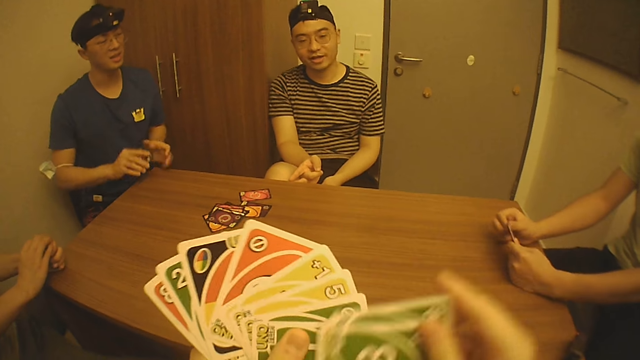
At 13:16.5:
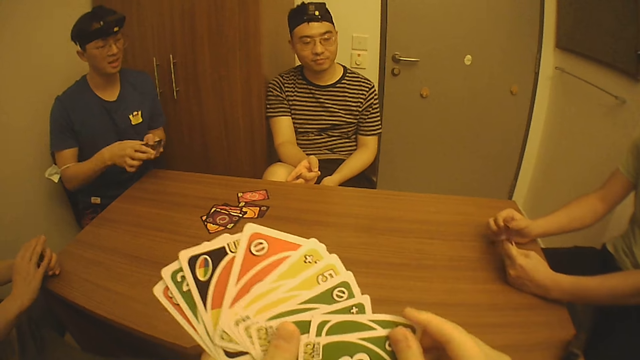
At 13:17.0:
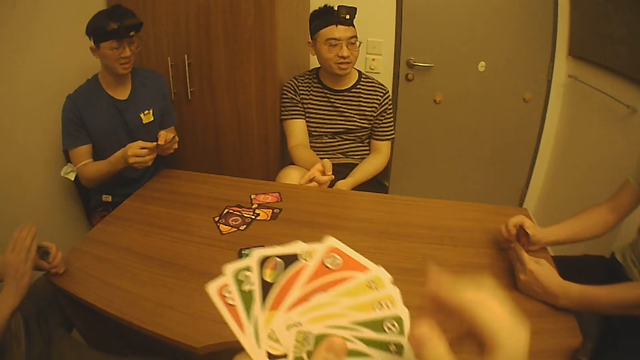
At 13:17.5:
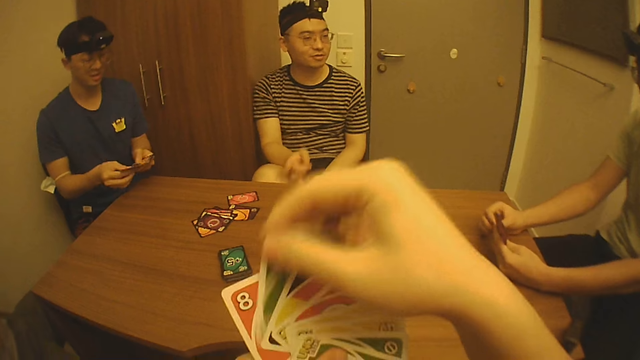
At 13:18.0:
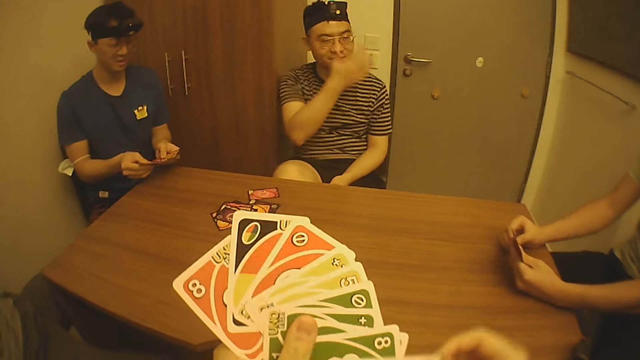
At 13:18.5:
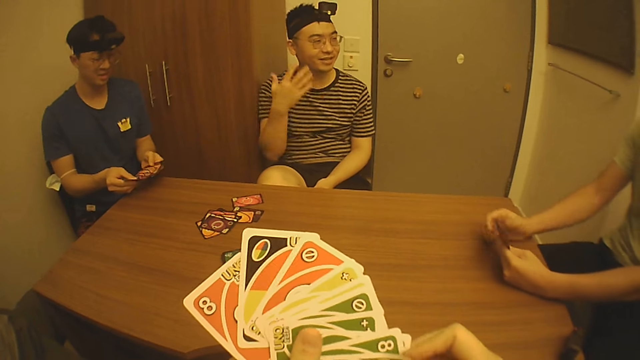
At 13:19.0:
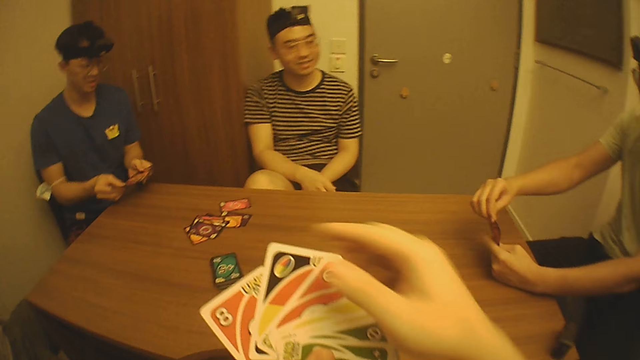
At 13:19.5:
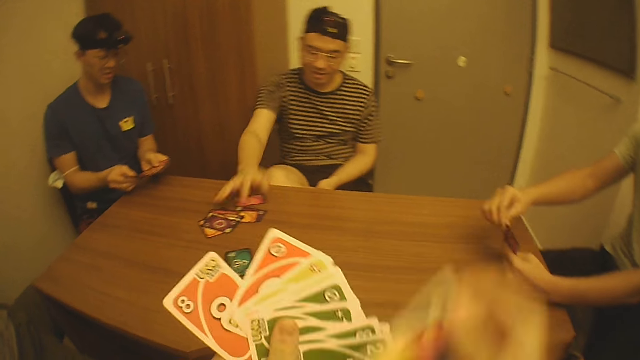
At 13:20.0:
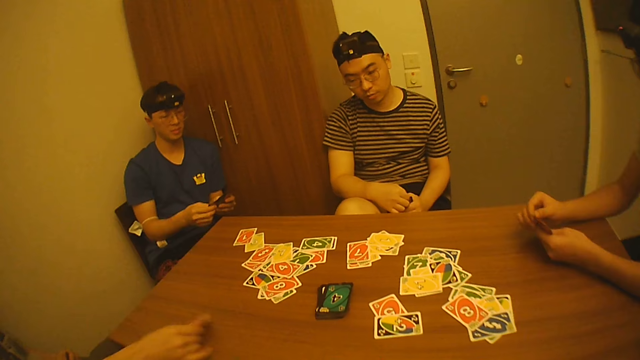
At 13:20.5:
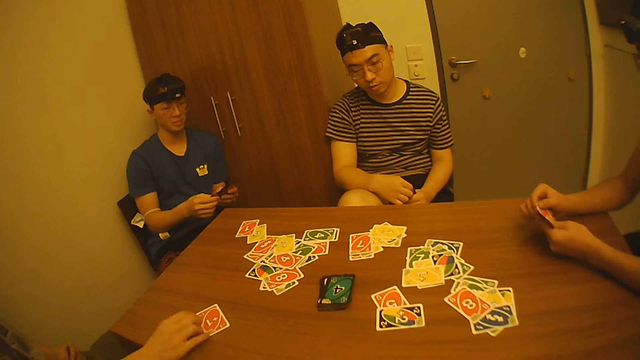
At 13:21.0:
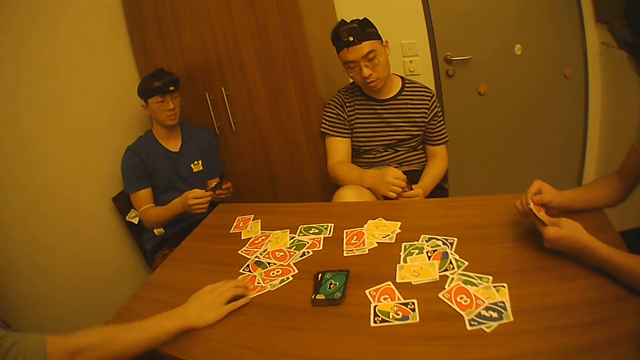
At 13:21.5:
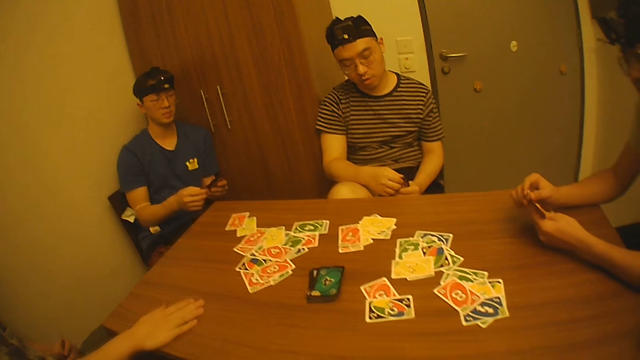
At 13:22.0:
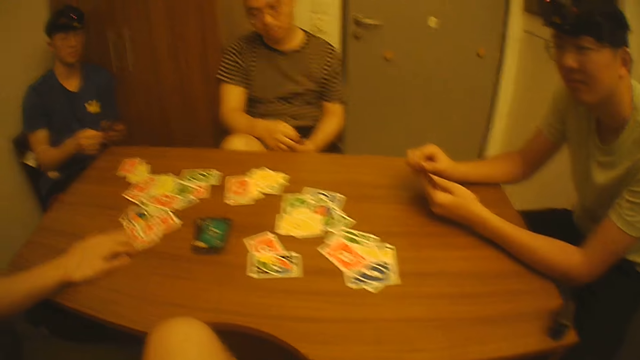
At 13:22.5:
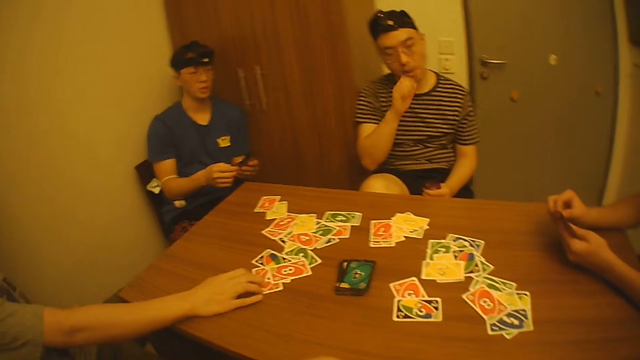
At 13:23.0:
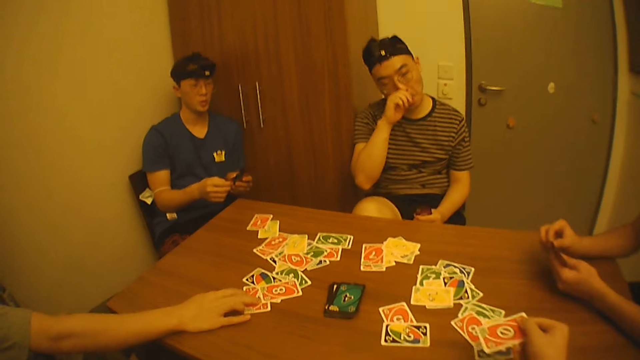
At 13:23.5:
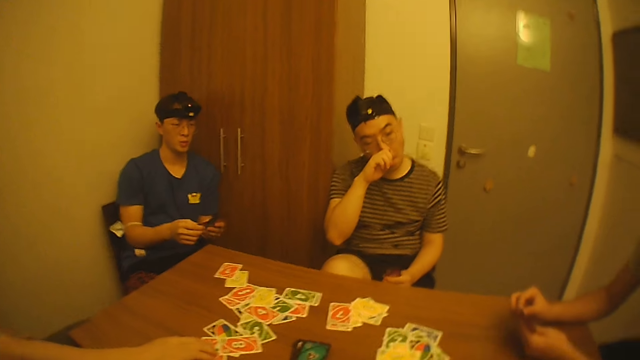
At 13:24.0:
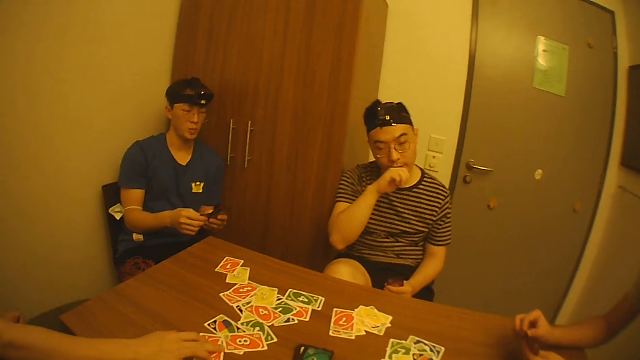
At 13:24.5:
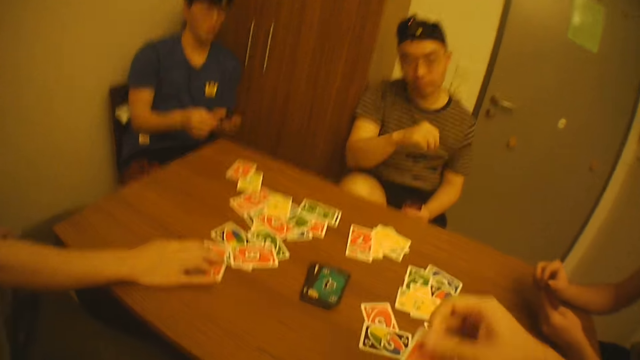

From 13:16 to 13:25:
The camera wearer passes the cards to his left hand with his right hand. A man holds the cards with both hands. Another man holds the cards with his left hand. The camera wearer picks the card from his left hand with his right hand. He passes the card to his left hand with his right hand. He picks the card from his left hand with his right hand. He passes the card to his left hand with his right hand. A third man moves the cards on the table with his right hand. The second man drops the card on the table with his right hand. The third man touches the cards in his left hand with his right hand. The second man moves the card on the table with his right hand. The third man touches his face with his right hand. The camera wearer drops the card on the table with his right hand.

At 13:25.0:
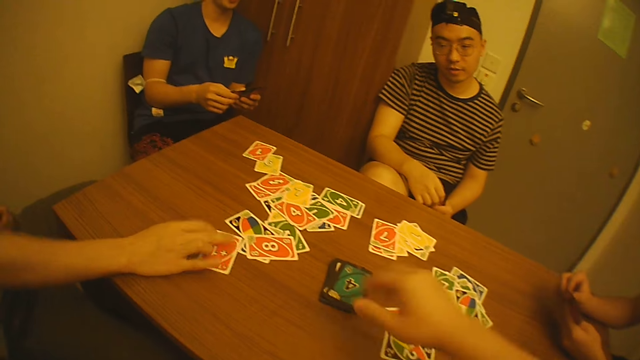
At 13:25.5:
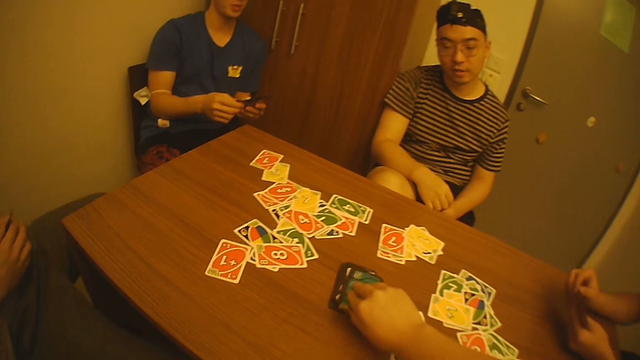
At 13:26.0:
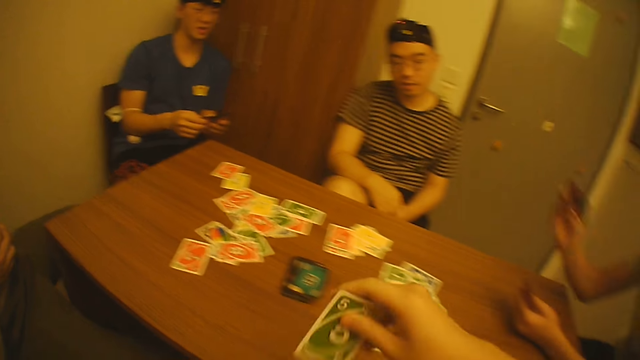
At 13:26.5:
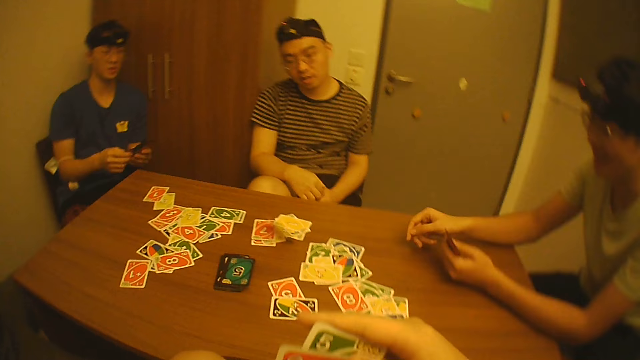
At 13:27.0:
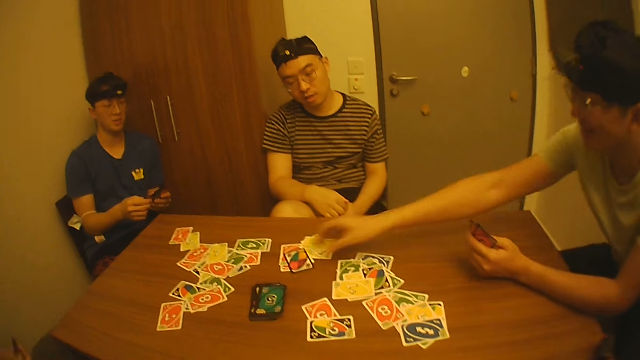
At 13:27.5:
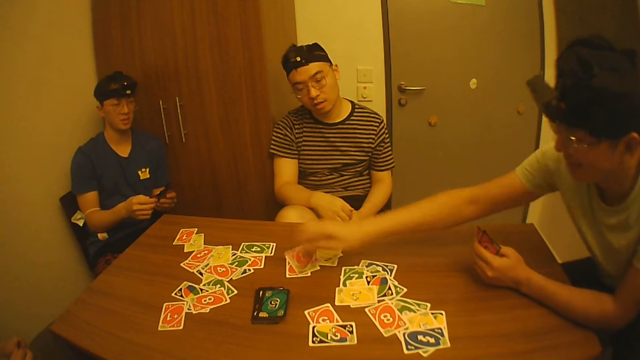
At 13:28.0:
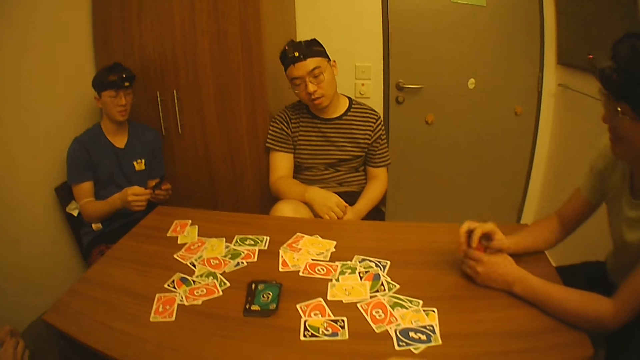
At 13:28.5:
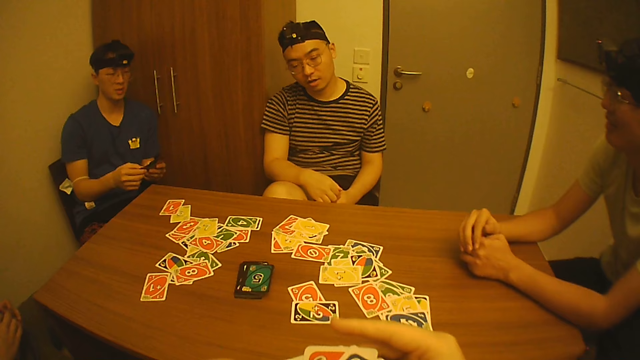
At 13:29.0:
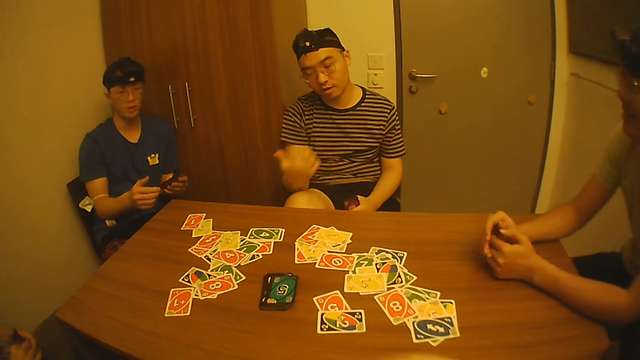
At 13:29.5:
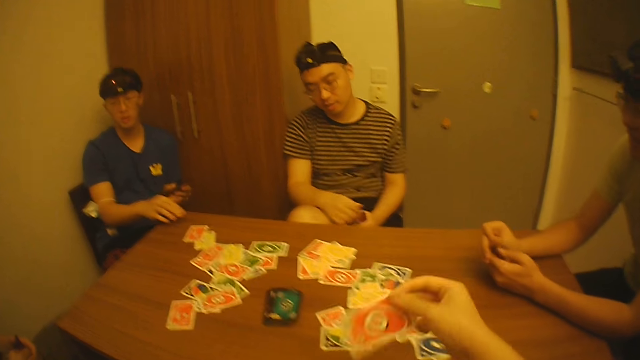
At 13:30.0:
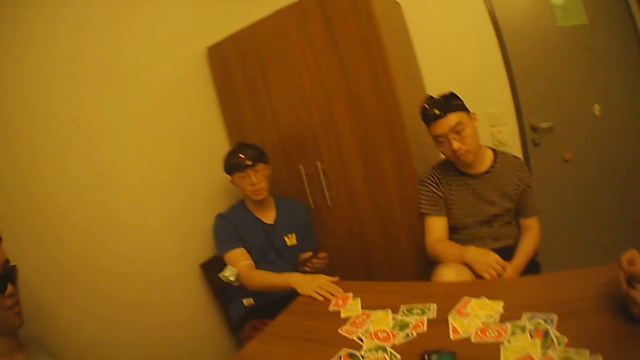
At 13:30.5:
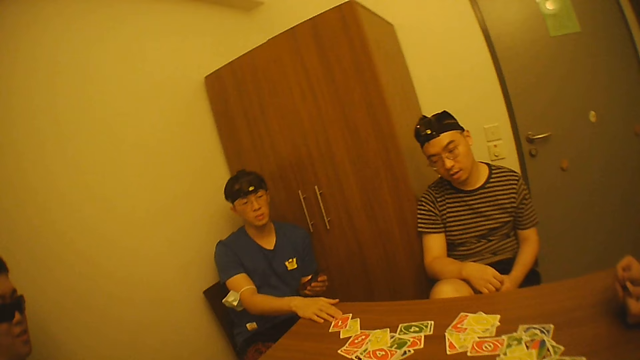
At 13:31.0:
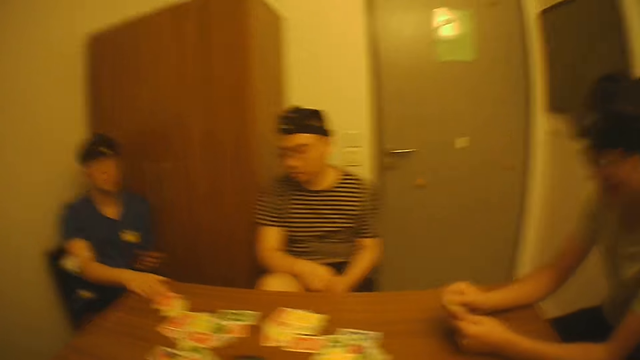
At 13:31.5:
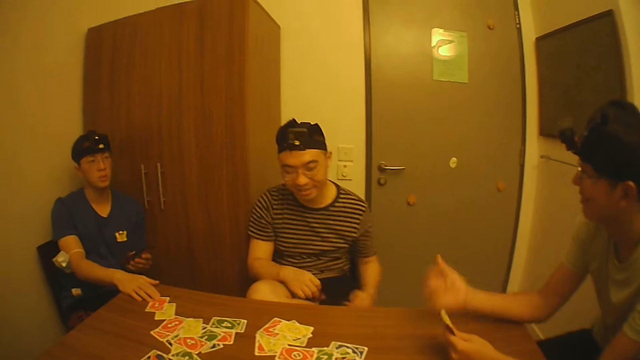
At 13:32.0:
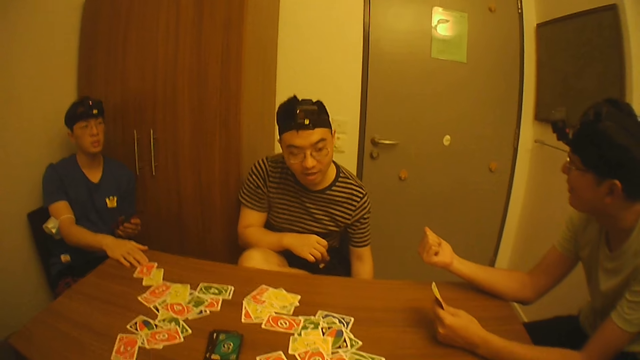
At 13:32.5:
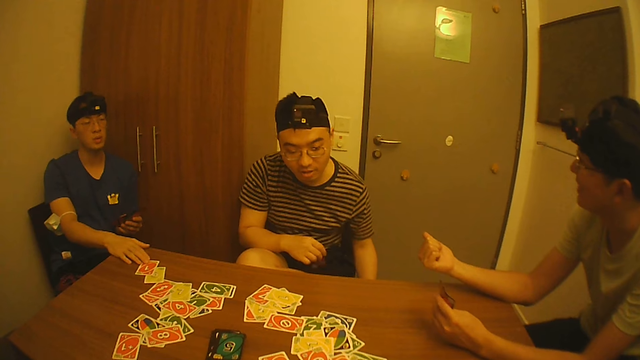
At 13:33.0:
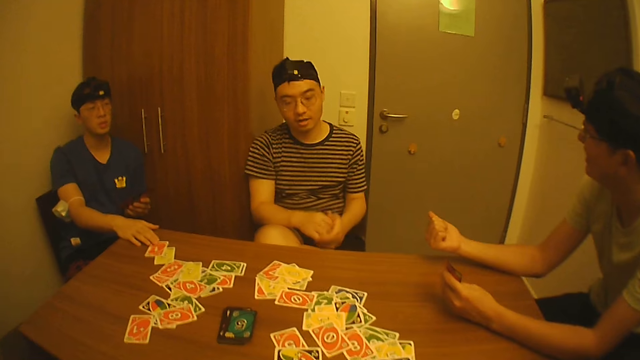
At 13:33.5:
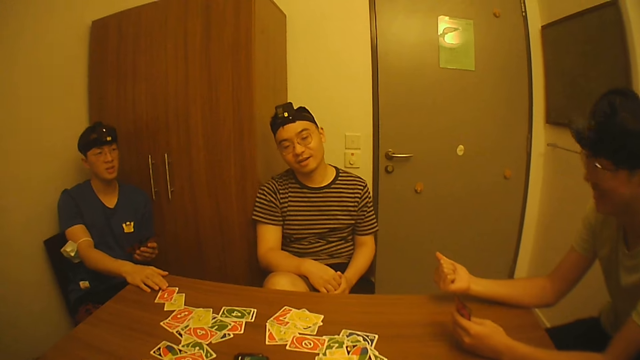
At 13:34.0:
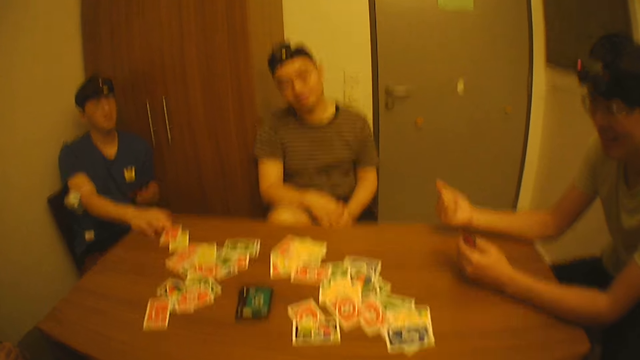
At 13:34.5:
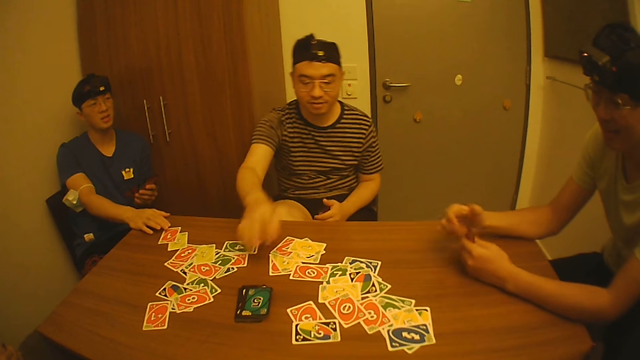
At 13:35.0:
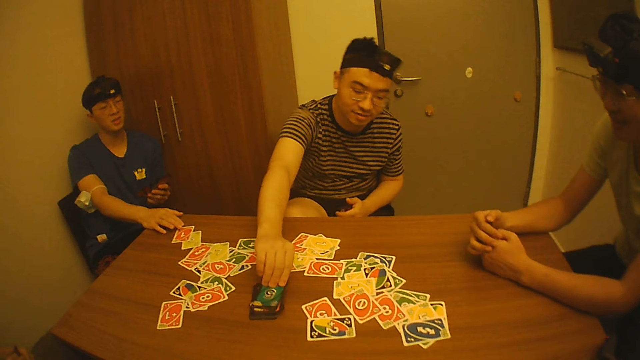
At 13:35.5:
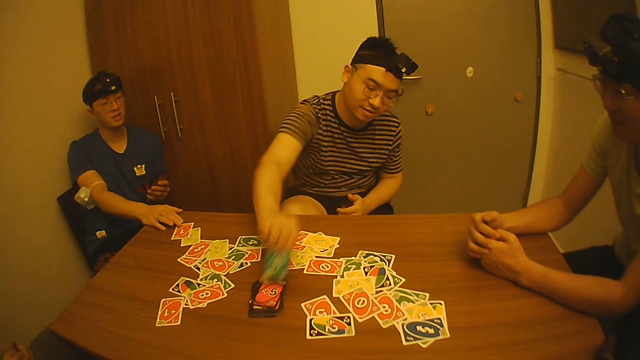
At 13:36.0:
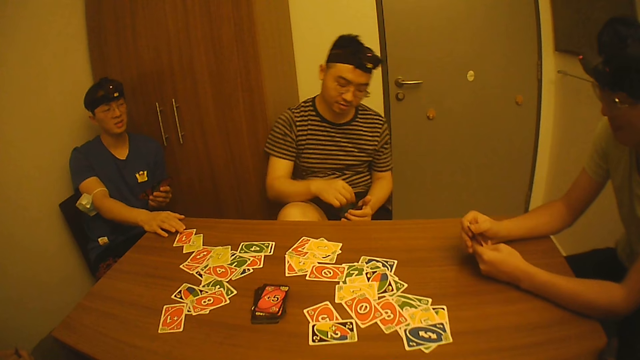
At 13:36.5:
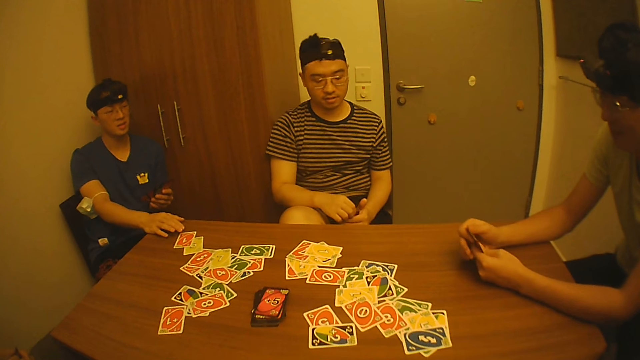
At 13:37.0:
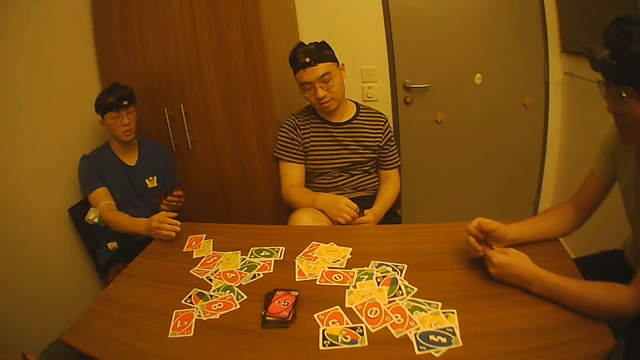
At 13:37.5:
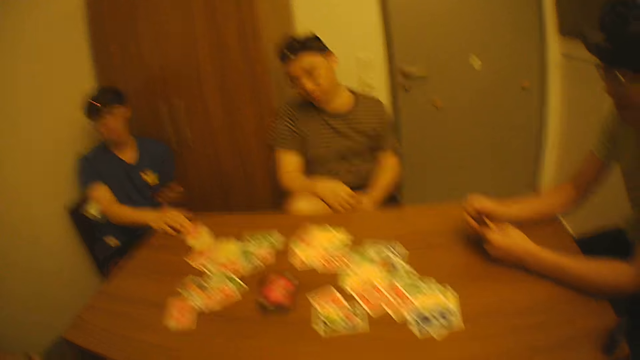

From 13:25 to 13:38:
A man touches the cards in his left hand with his right hand. The camera wearer picks the card from the table with his right hand. Another man holds the cards with both hands. A third man picks the card from his left hand with his right hand. The third man drops the card on the table with his right hand. The camera wearer passes the card to his left hand with his right hand. The third man flips the card on the table with his right hand. The third man touches the cards in his left hand with his right hand. The camera wearer touches the cards in his left hand with his right hand. A fourth man holds the cards with his left hand. The camera wearer drops the card on the table with his right hand. The first man touches the cards in his left hand with his right hand. The first man holds the cards with his right hand. The first man holds the cards with both hands. The first man holds the cards with his left hand. The third man touches the cards in his left hand with his right hand. The first man picks the card from the table with his right hand. The first man passes the card to his left hand with his right hand.
